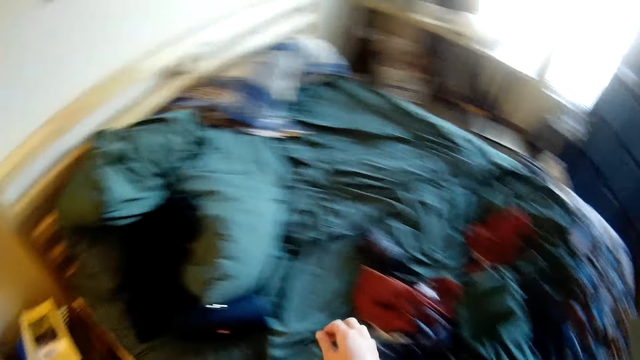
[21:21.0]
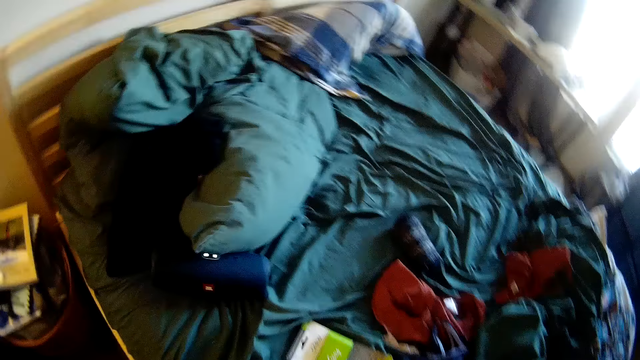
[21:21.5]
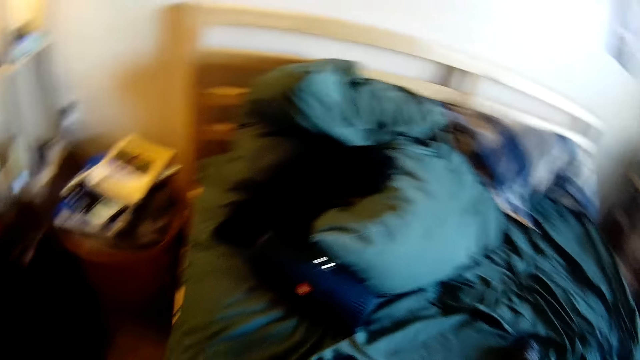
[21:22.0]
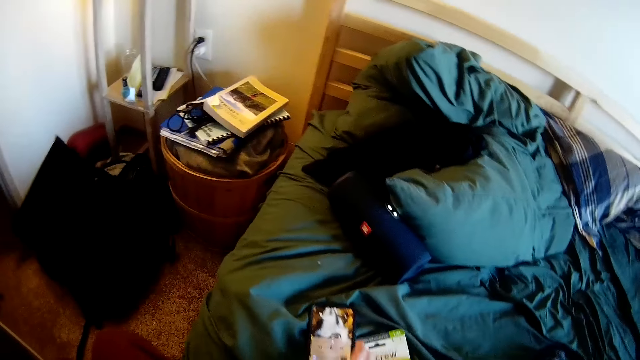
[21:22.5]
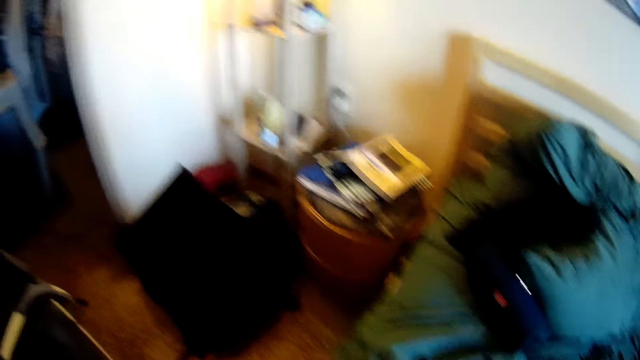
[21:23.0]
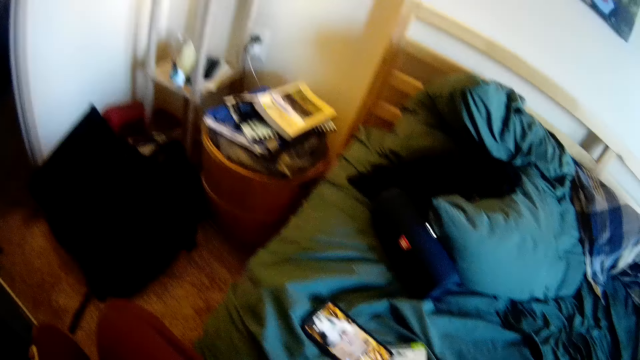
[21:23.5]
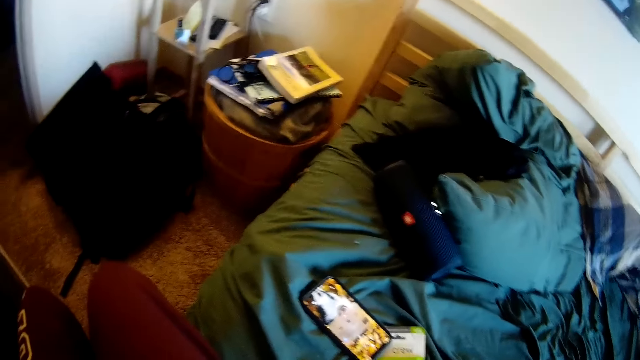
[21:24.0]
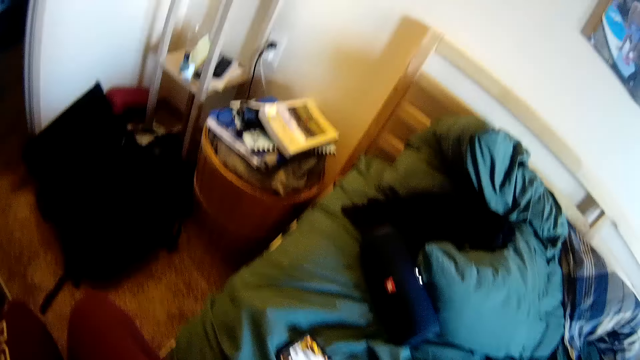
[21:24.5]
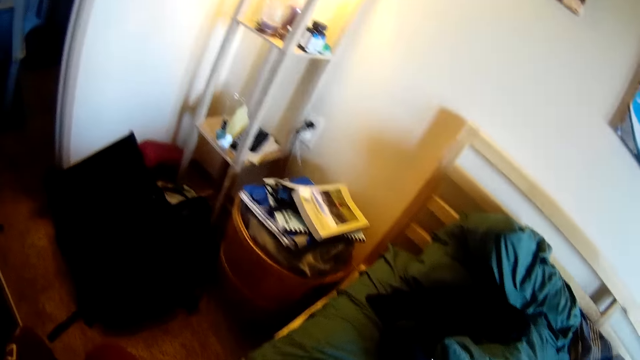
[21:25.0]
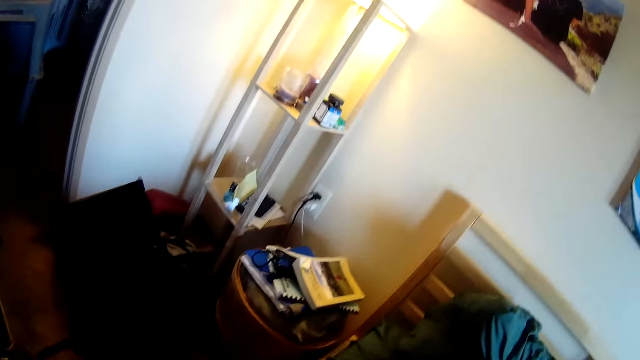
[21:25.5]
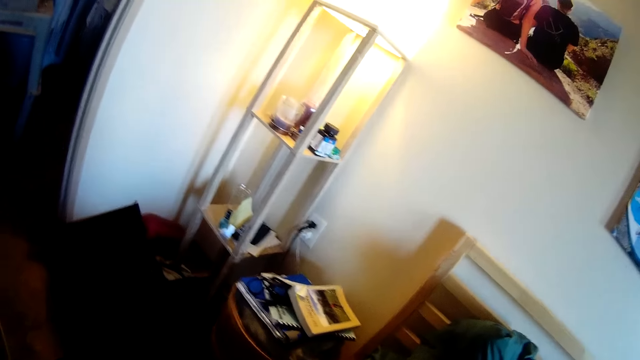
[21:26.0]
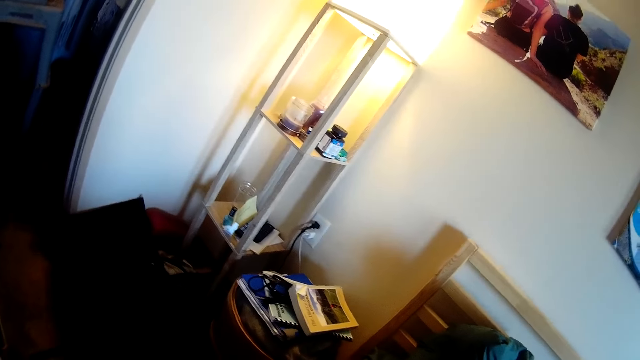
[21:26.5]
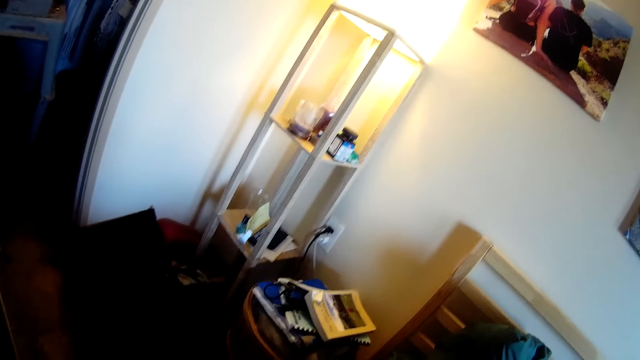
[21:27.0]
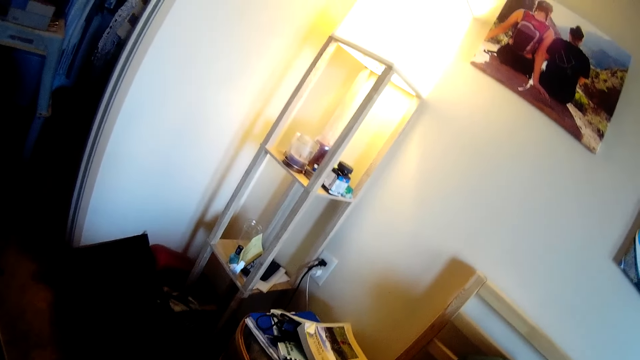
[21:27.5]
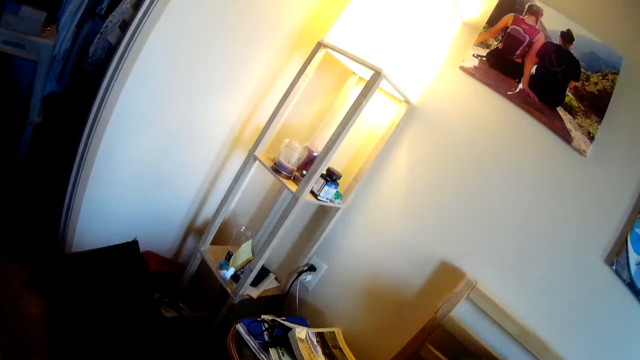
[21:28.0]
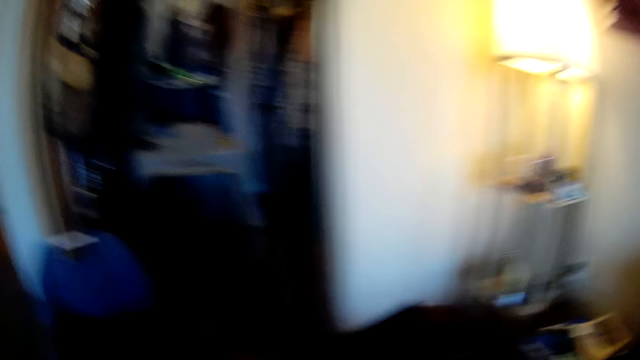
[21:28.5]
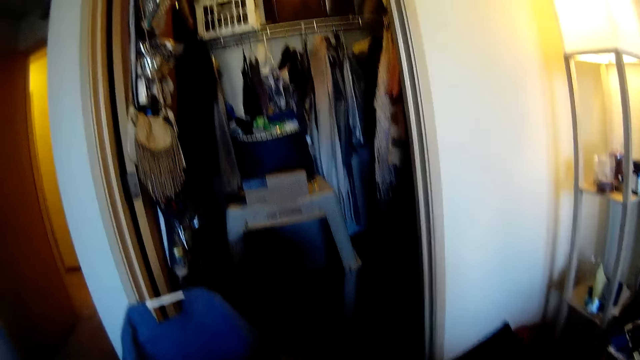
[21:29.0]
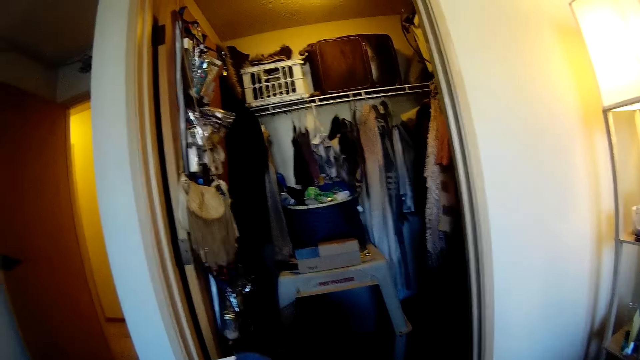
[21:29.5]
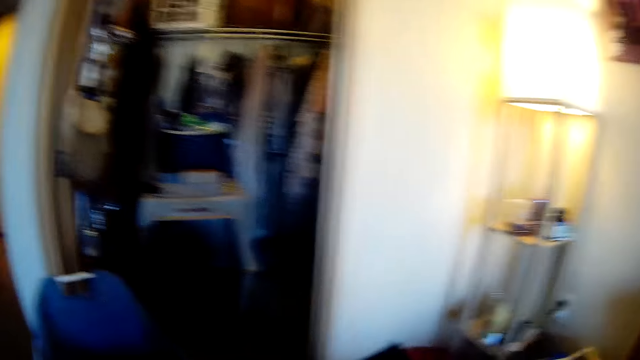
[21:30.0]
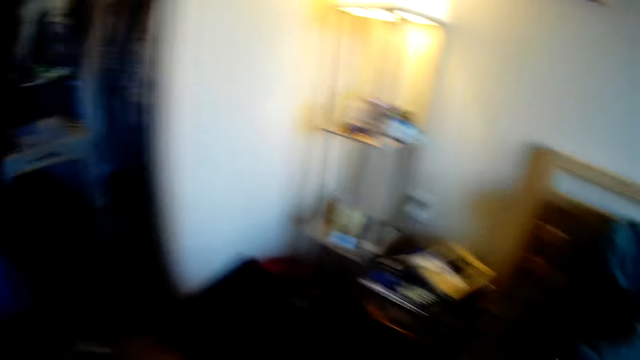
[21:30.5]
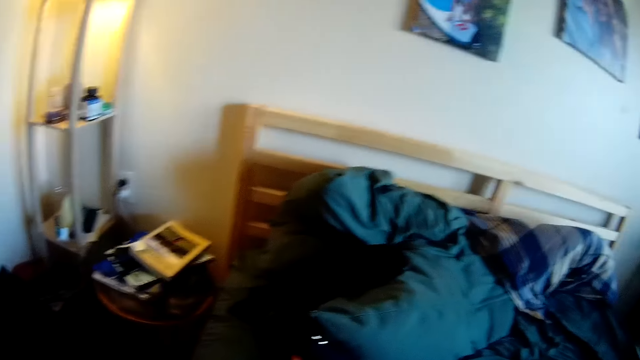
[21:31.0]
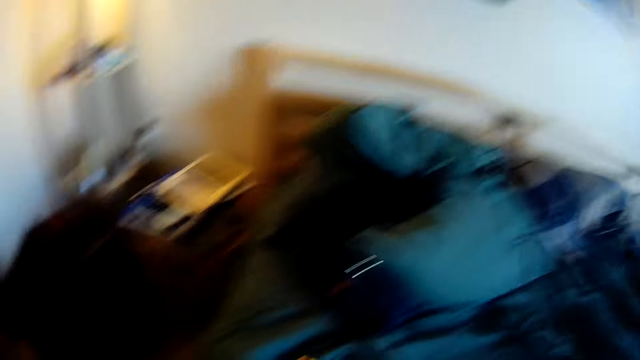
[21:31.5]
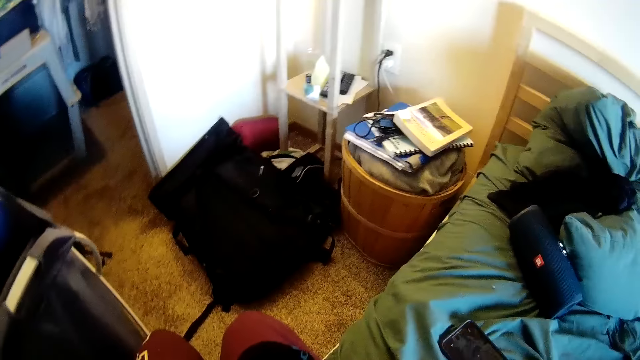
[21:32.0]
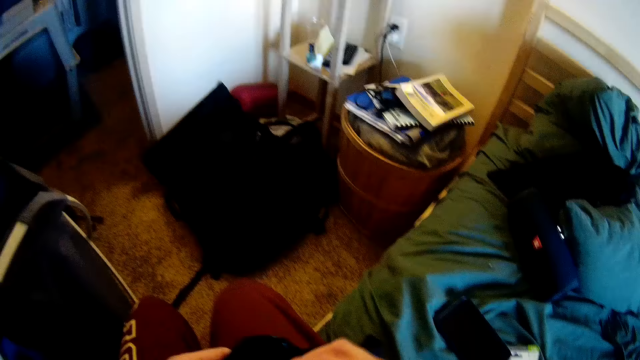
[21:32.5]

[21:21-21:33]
The camera wearer puts the packet on the bed. They look around.

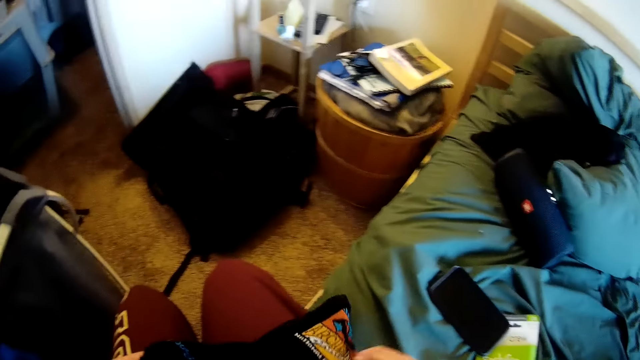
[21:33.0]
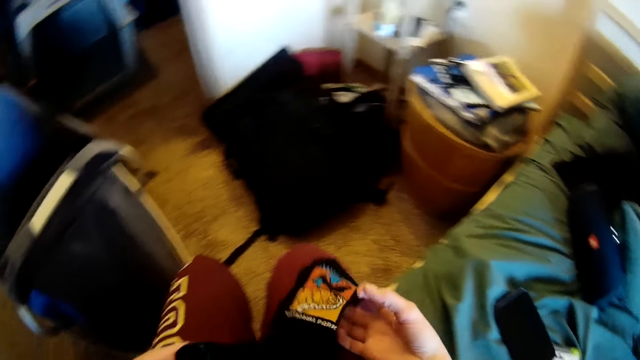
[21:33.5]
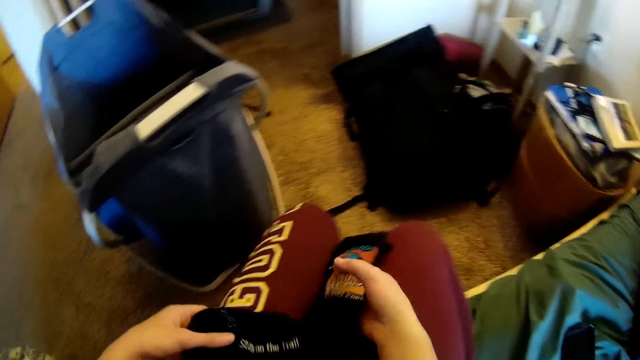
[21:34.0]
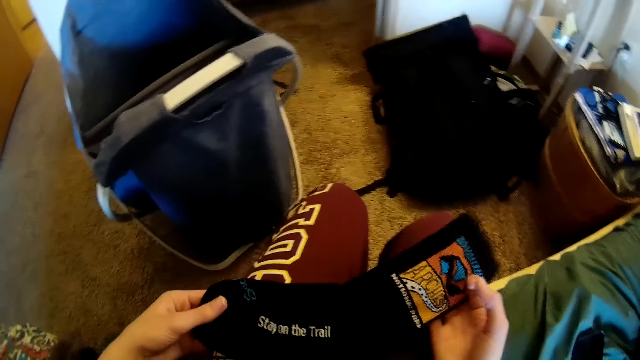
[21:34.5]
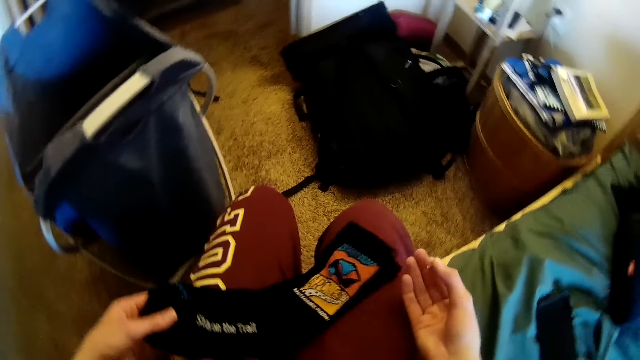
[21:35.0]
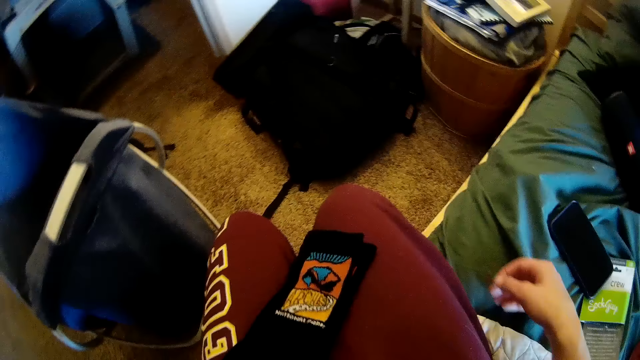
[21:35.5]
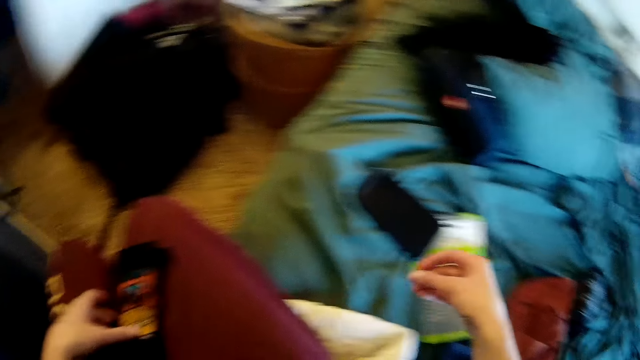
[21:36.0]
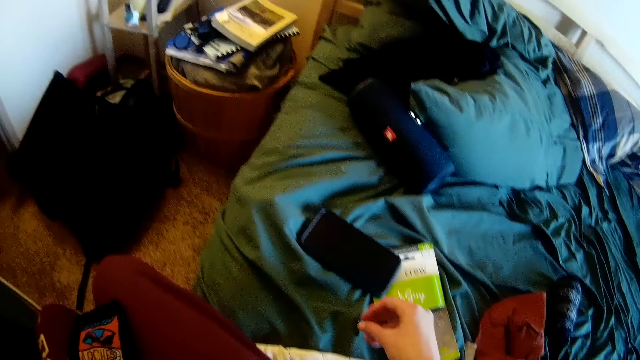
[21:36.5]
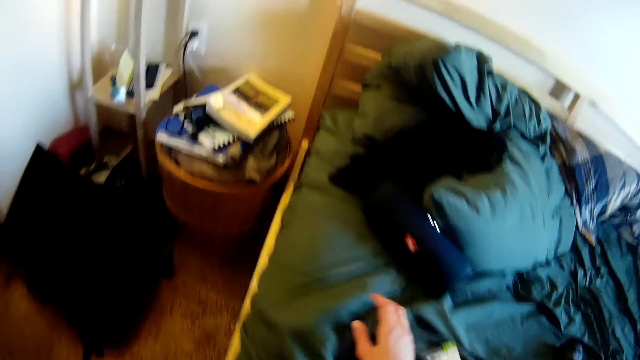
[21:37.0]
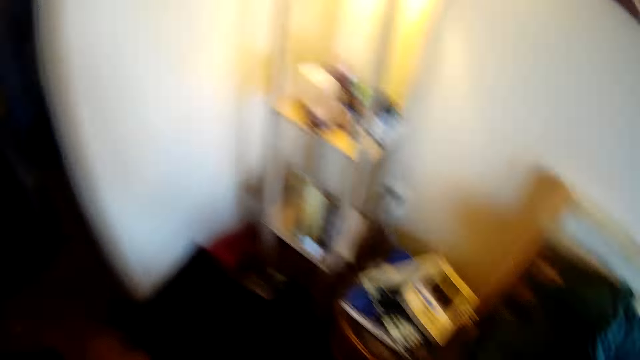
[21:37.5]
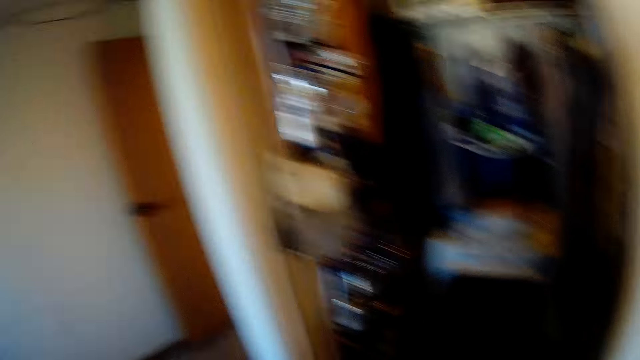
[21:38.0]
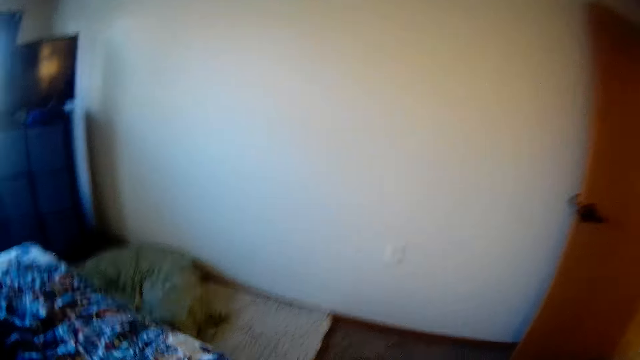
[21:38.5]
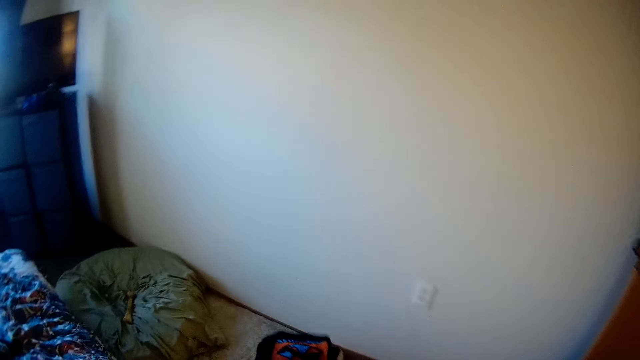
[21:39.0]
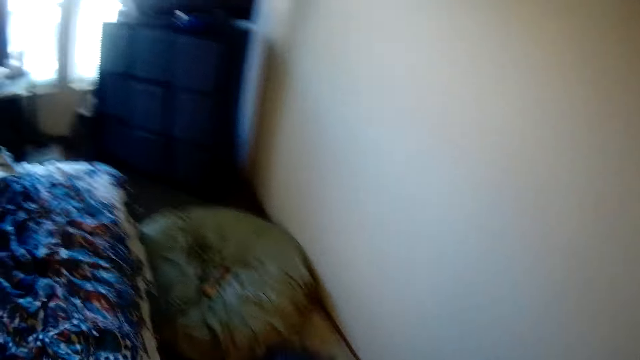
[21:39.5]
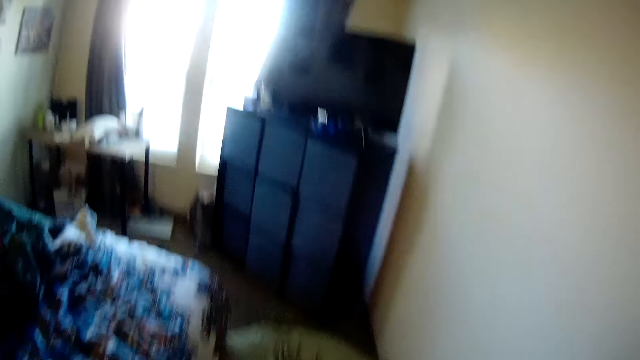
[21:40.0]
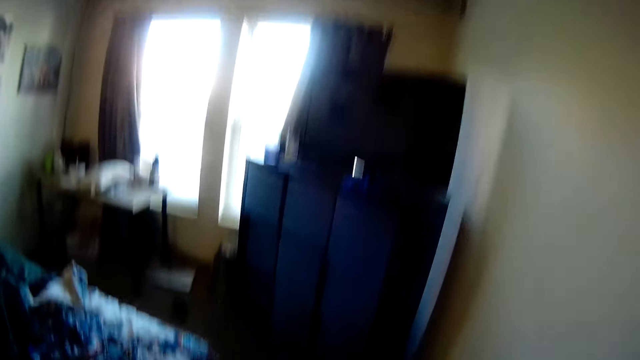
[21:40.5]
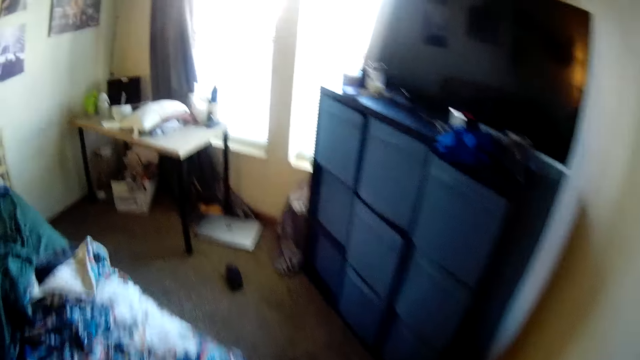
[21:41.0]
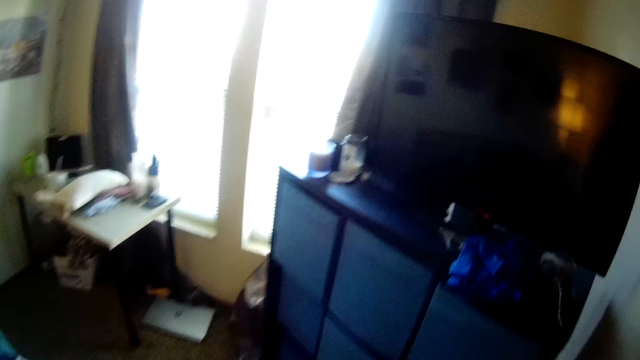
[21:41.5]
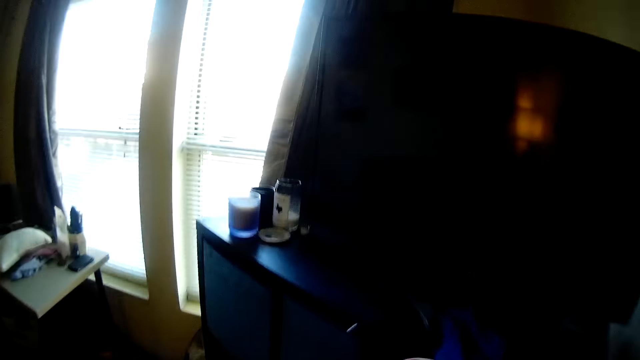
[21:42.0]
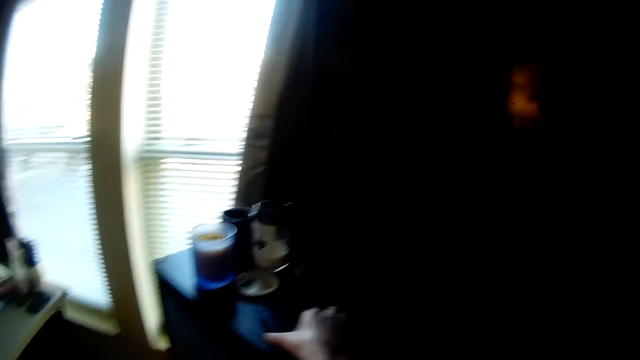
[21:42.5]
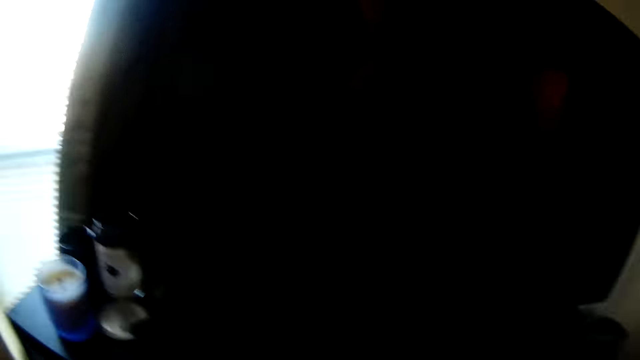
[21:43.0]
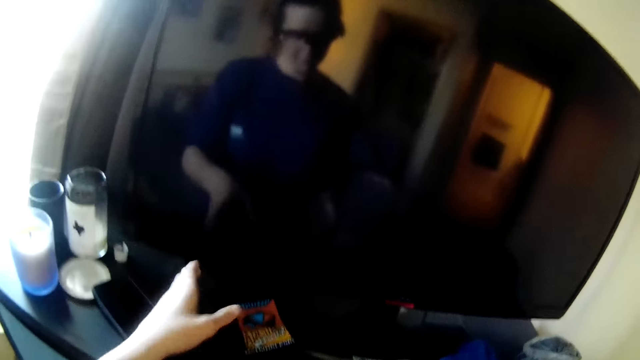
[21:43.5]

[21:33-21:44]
The camera wearer holds the socks. They look at the socks. They walk in the room.
